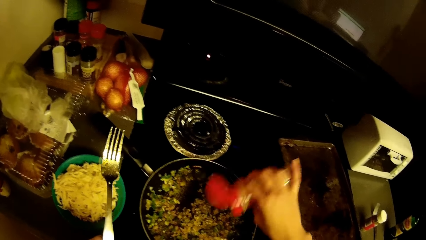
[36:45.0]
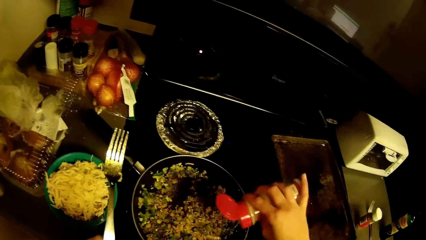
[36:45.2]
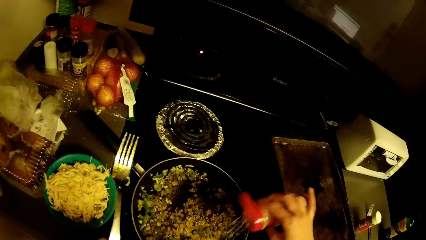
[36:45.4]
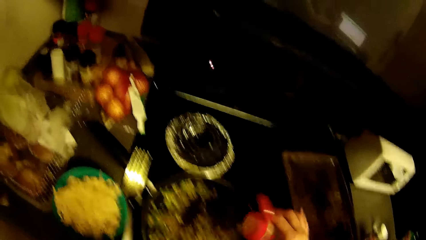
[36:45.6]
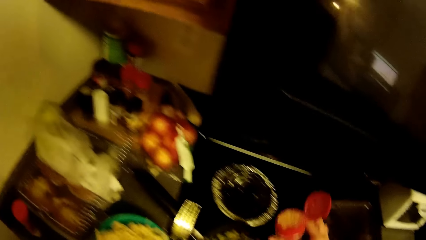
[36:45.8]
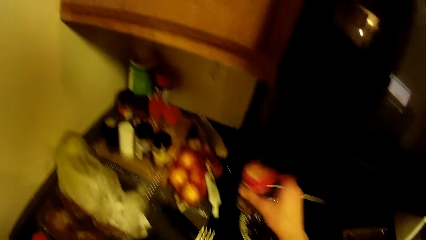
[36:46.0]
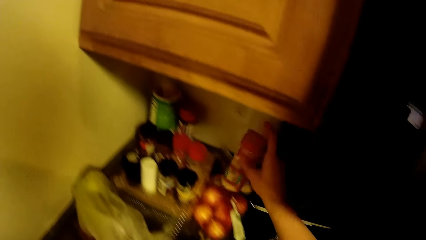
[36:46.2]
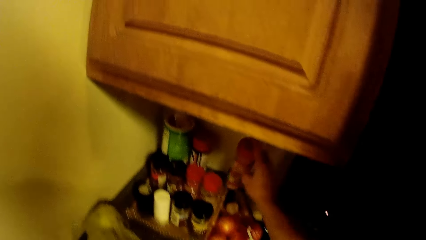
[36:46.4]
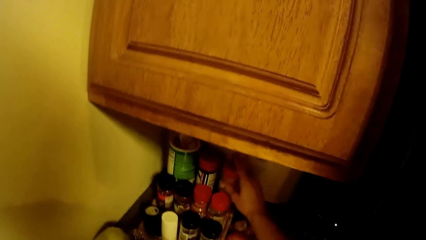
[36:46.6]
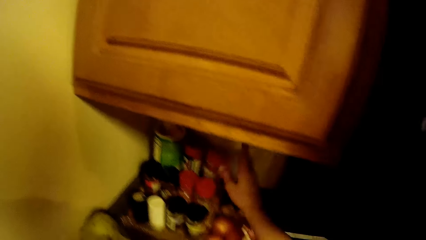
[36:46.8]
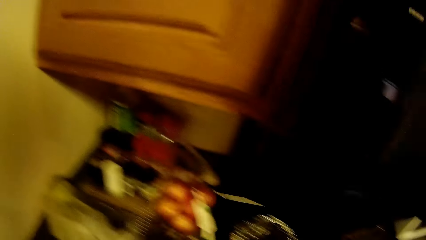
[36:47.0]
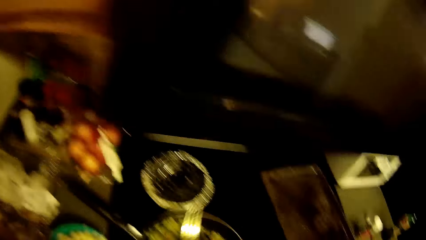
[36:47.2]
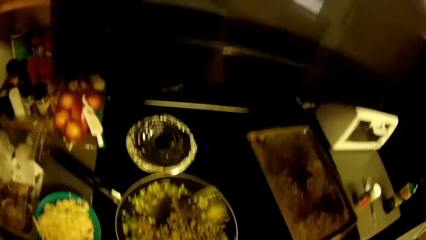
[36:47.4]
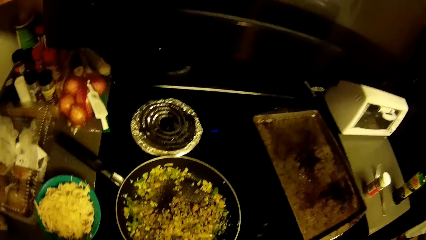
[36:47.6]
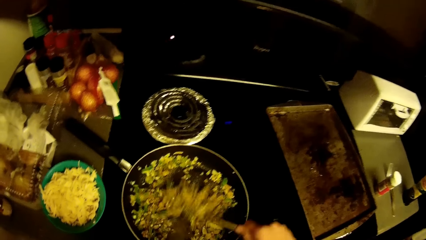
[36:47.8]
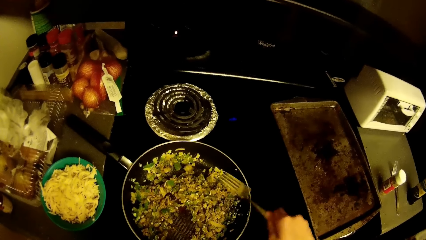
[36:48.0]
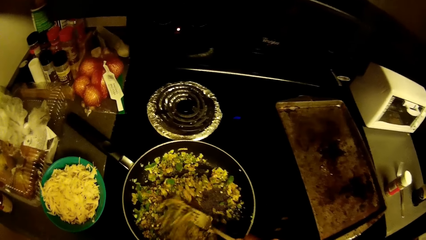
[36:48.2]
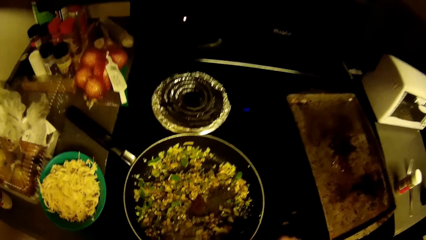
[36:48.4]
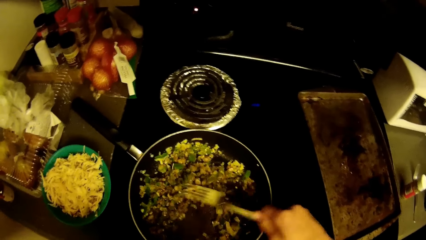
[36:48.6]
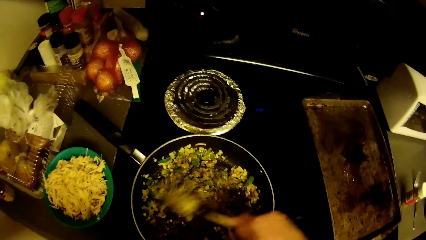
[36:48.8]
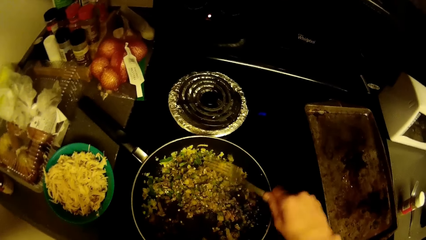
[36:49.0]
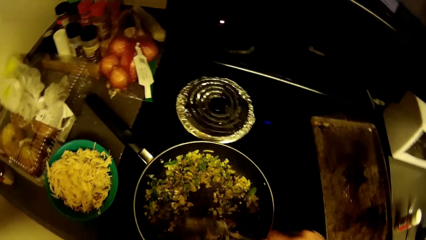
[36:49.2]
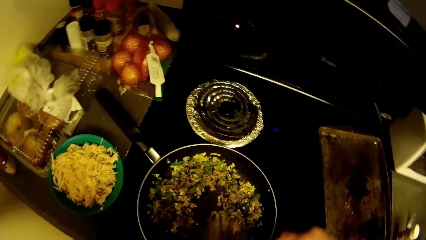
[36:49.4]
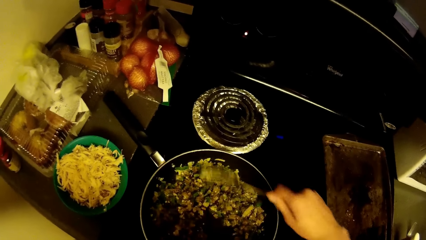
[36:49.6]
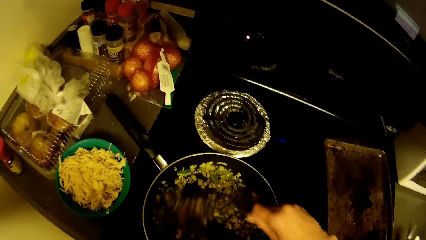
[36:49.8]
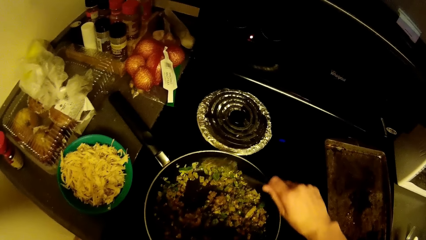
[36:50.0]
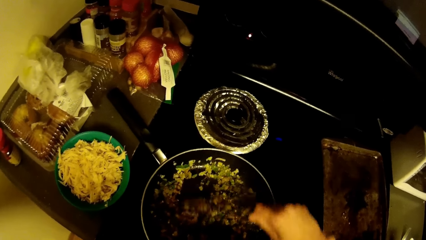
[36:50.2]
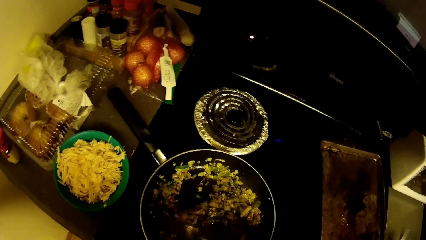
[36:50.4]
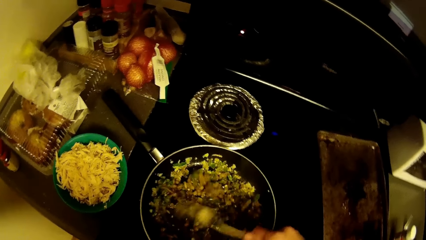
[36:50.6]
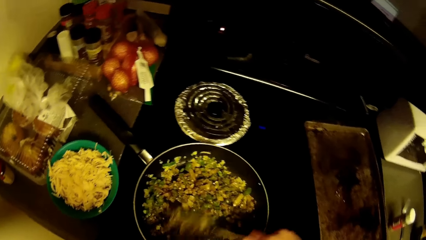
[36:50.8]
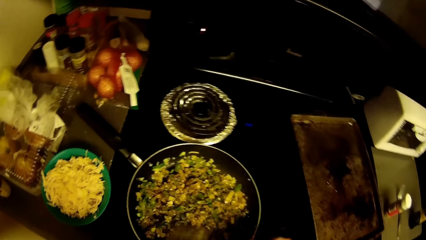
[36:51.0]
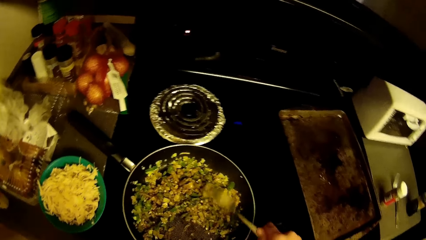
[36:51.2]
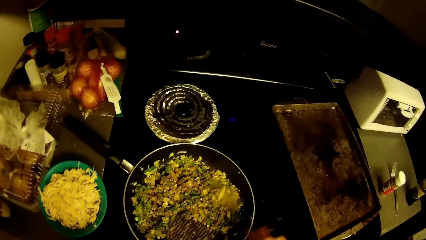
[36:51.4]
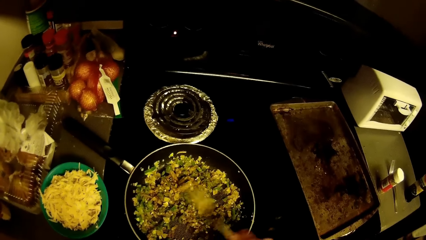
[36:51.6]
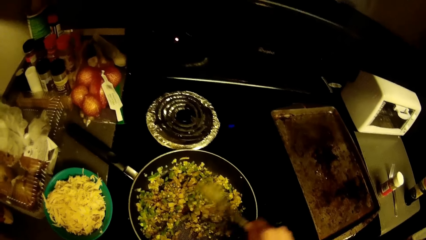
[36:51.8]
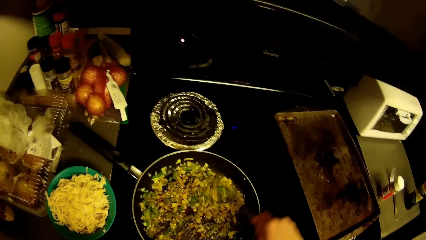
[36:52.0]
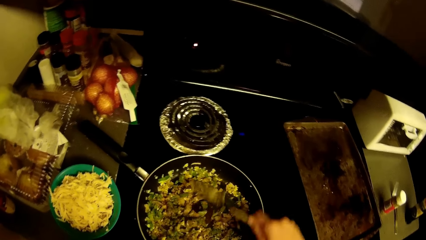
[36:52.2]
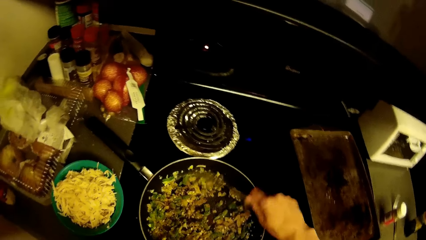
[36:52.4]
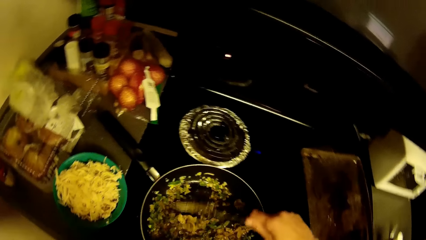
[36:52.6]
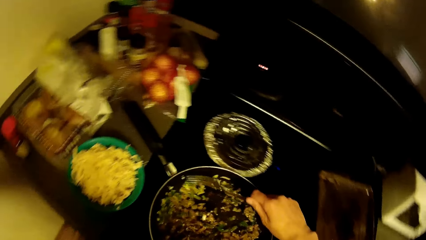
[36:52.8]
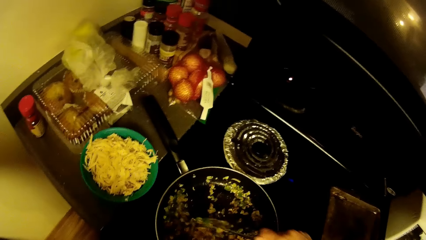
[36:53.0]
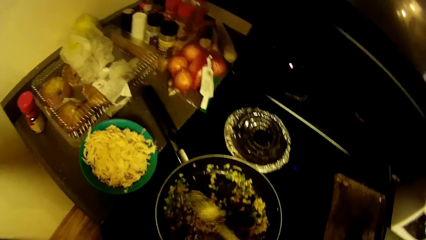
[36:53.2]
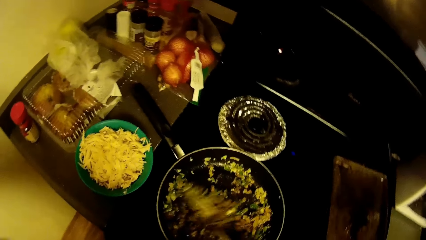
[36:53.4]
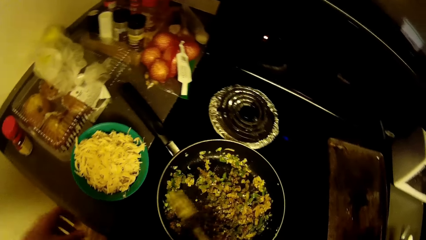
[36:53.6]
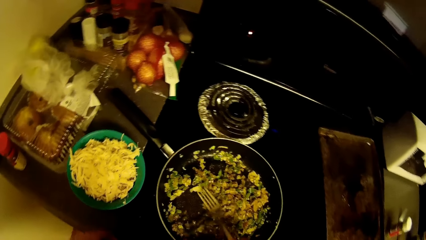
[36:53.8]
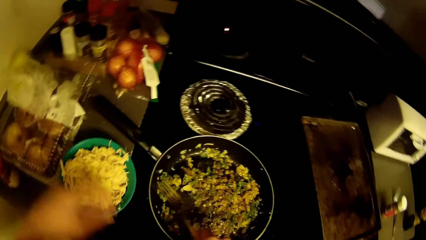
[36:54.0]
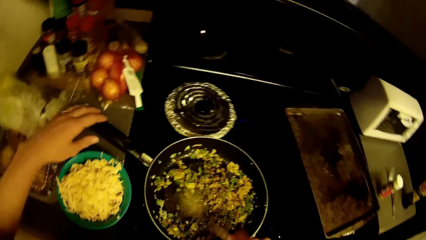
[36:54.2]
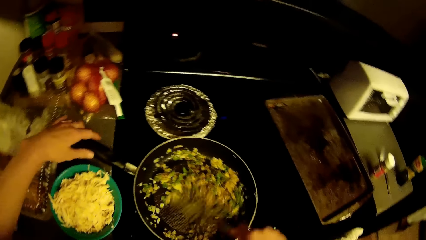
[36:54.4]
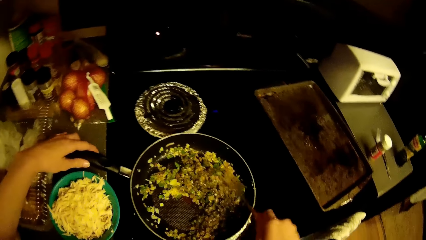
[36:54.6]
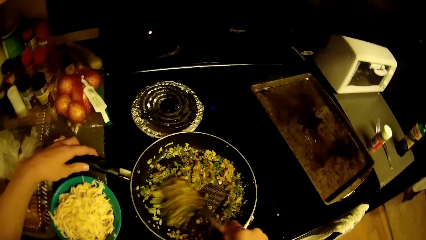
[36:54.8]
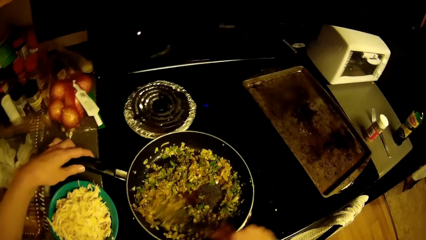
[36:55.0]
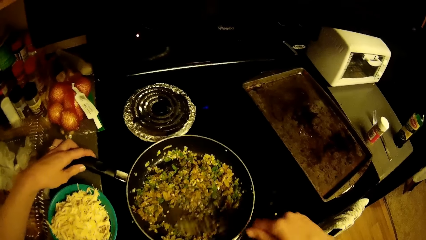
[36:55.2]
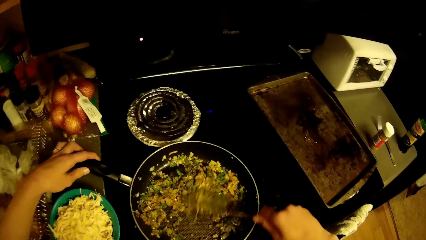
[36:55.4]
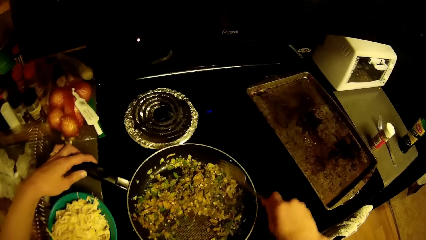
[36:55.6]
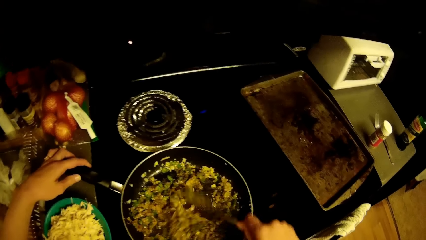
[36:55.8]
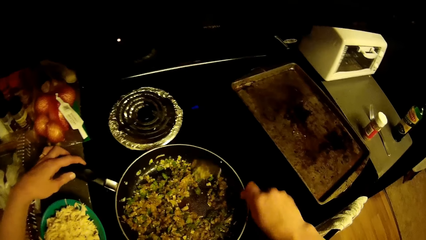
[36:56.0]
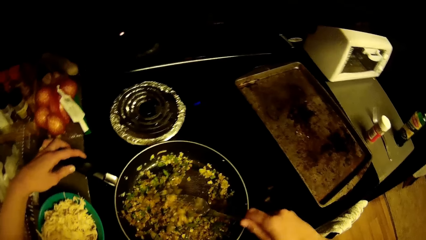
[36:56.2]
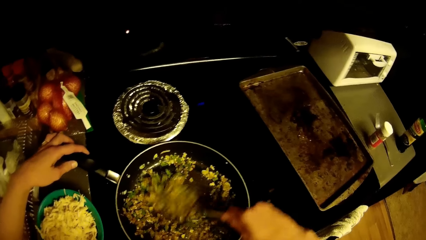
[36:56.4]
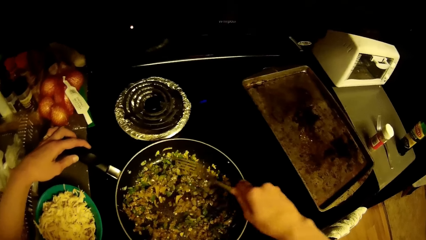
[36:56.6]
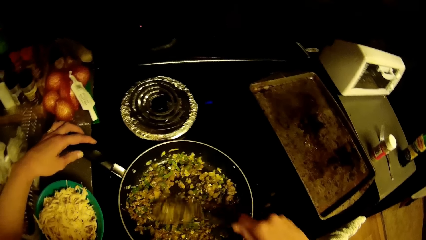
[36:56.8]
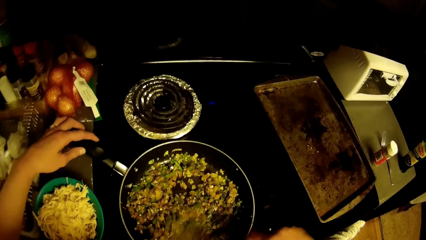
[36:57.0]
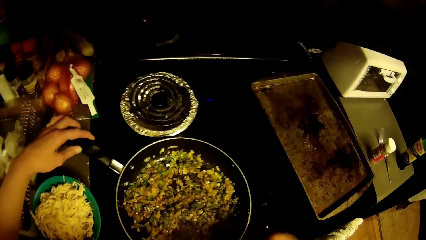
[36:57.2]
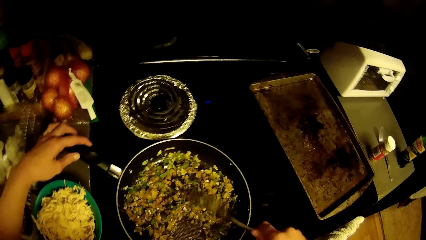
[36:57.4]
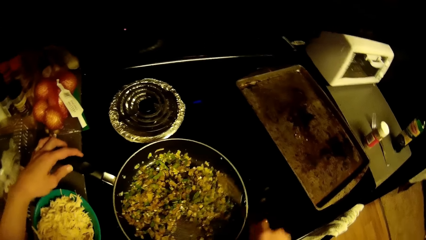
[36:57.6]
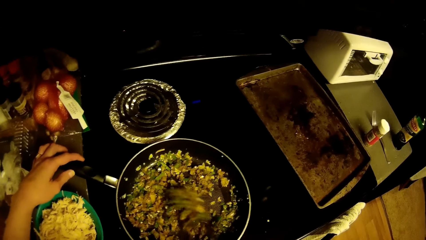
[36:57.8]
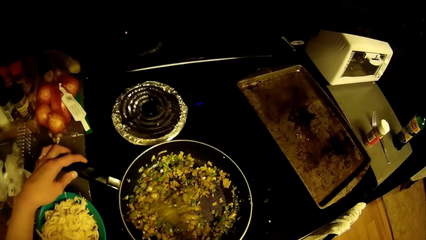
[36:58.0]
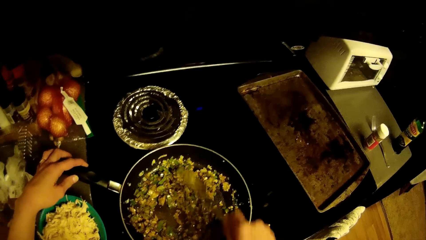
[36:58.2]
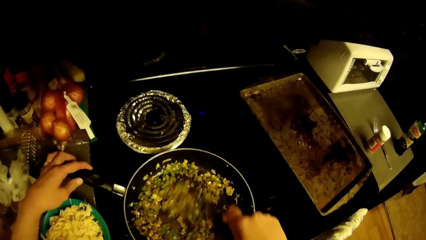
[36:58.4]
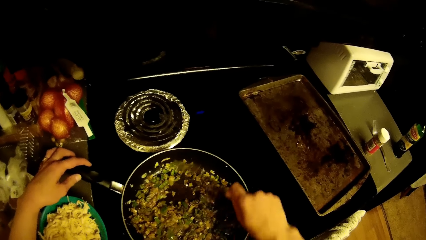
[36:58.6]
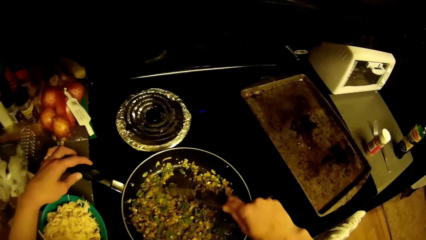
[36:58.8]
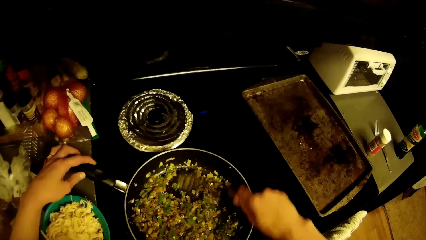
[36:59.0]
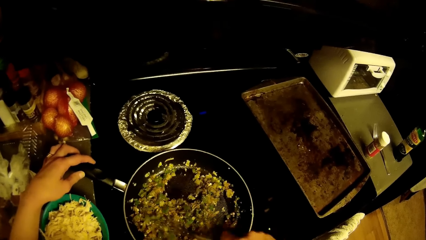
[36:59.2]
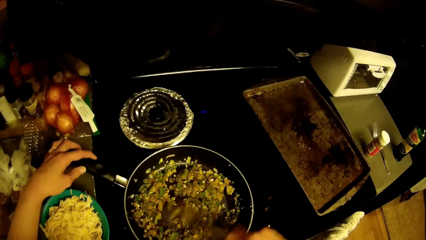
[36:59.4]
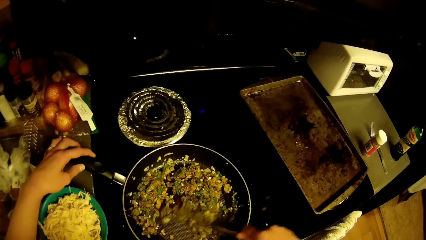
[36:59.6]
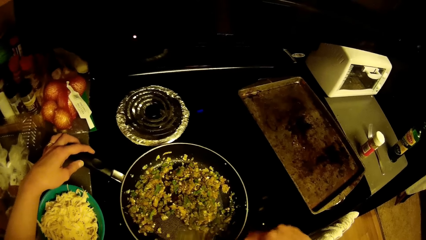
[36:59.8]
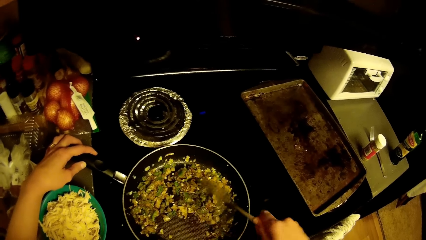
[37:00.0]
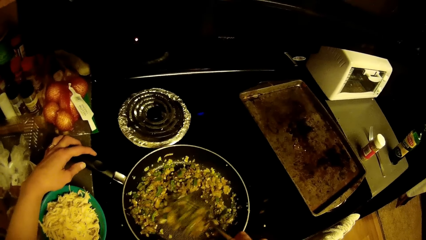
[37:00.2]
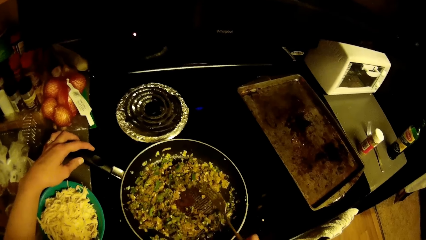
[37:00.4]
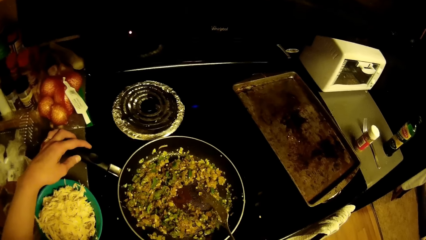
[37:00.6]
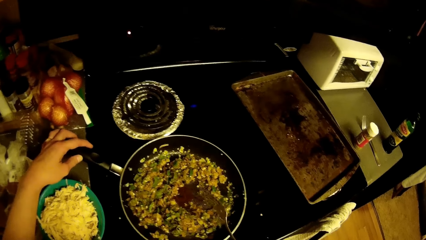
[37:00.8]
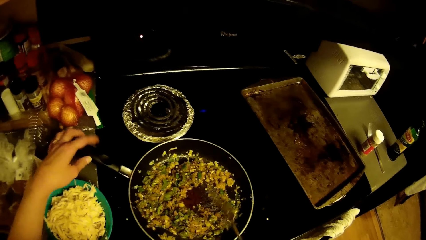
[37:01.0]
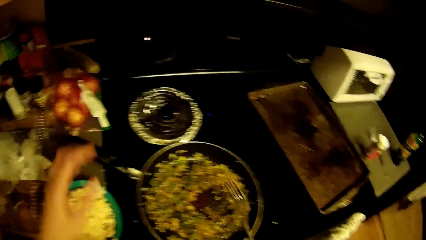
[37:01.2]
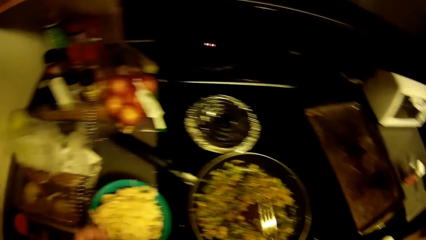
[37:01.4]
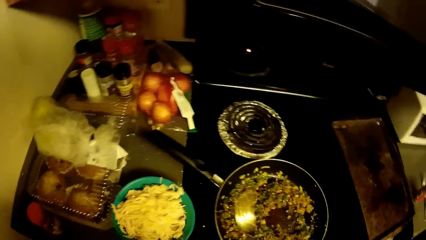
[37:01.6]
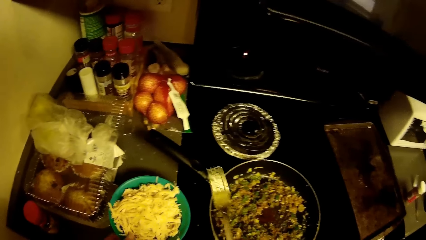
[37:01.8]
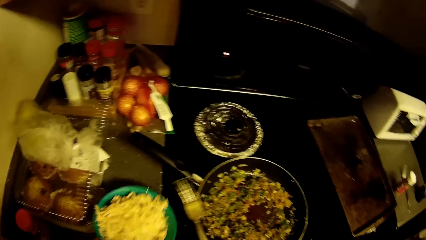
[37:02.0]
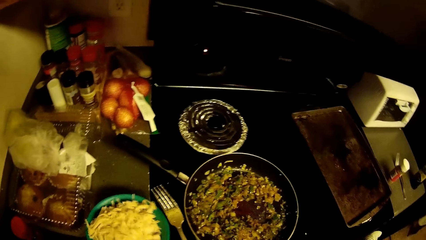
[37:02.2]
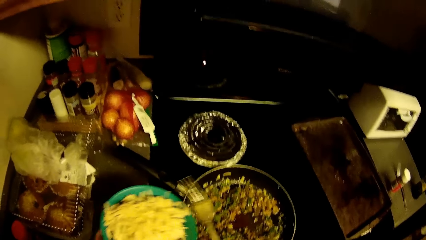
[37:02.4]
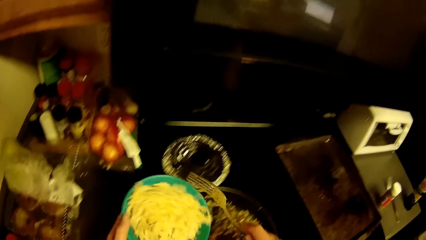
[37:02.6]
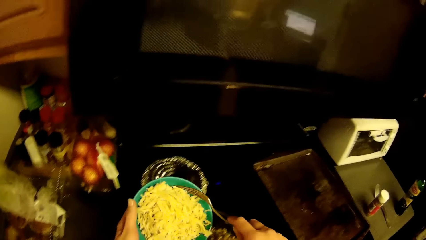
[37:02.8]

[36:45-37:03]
The camera wearer places the container on the table. They stir the fried green pepper and onion in the frypan on the cooker with the fork. They hold the frying pan. They turn the food. They put something in the food.
